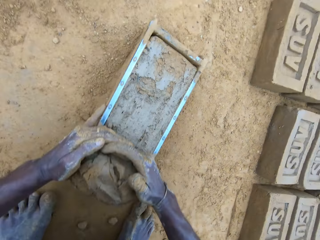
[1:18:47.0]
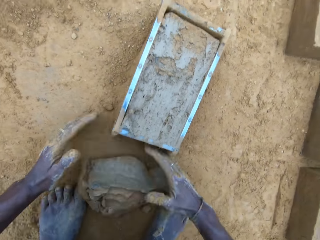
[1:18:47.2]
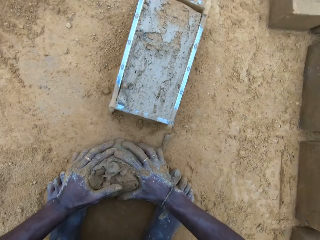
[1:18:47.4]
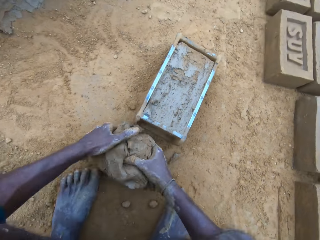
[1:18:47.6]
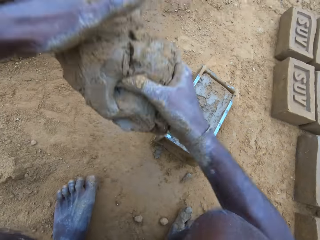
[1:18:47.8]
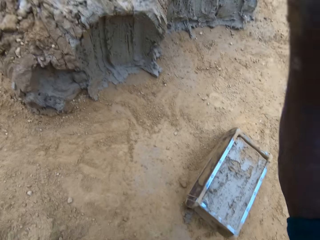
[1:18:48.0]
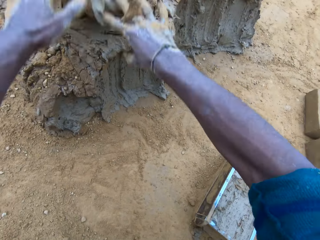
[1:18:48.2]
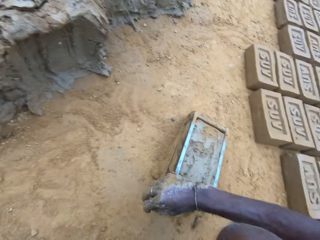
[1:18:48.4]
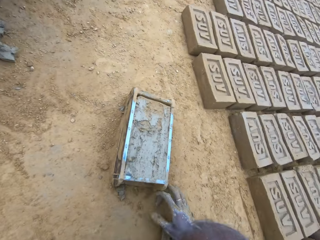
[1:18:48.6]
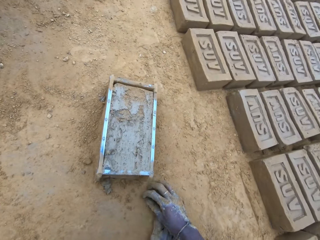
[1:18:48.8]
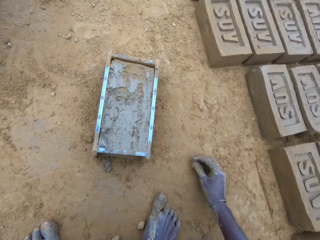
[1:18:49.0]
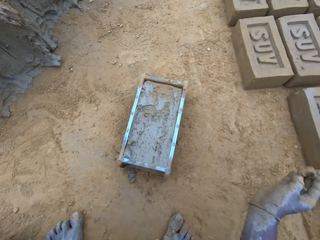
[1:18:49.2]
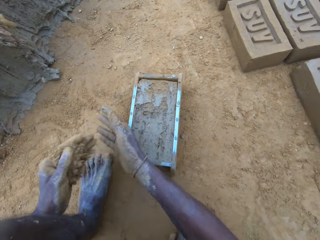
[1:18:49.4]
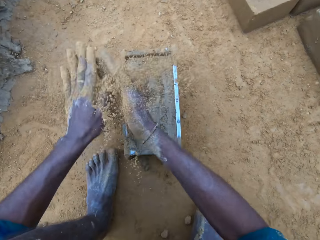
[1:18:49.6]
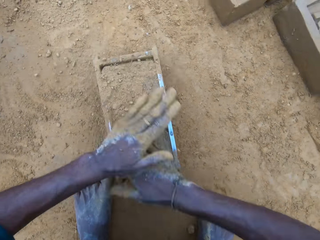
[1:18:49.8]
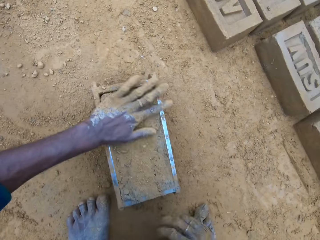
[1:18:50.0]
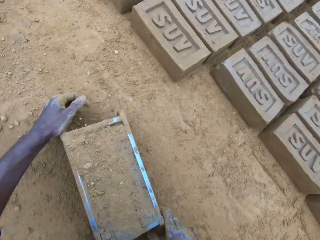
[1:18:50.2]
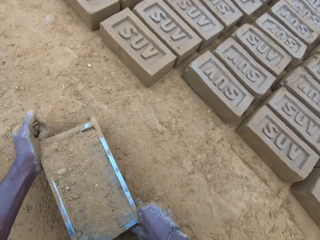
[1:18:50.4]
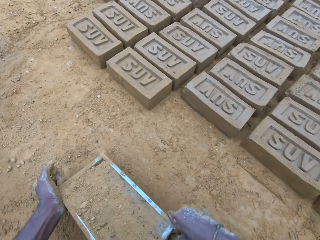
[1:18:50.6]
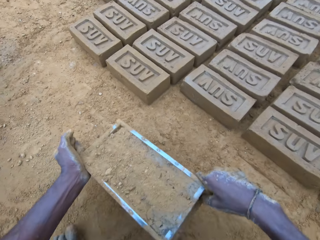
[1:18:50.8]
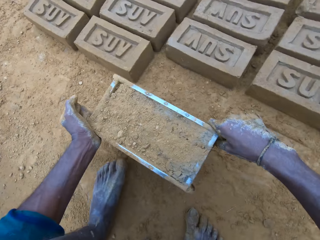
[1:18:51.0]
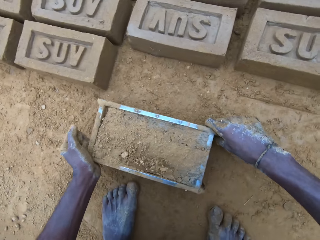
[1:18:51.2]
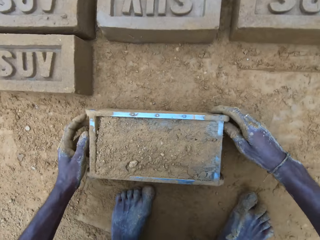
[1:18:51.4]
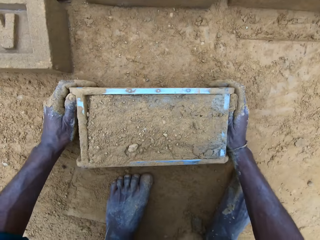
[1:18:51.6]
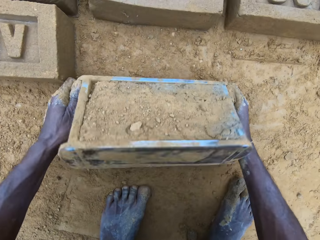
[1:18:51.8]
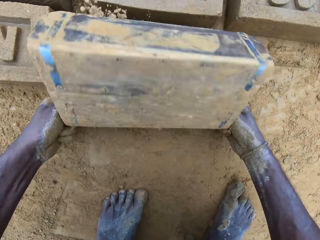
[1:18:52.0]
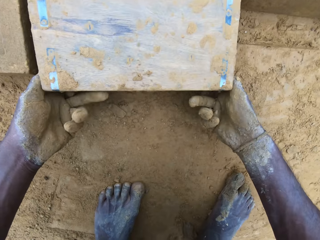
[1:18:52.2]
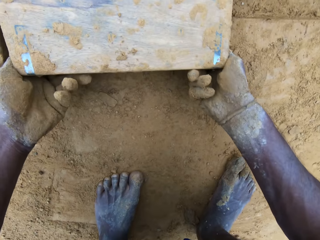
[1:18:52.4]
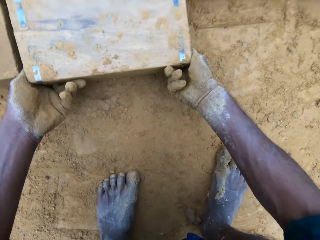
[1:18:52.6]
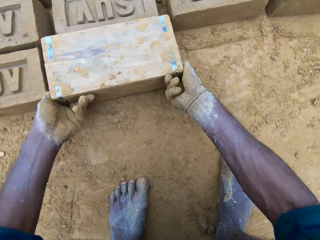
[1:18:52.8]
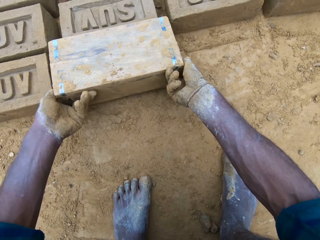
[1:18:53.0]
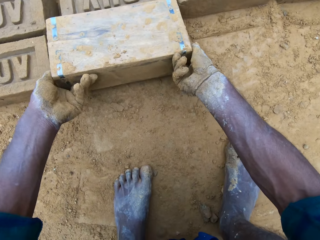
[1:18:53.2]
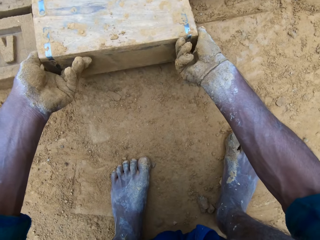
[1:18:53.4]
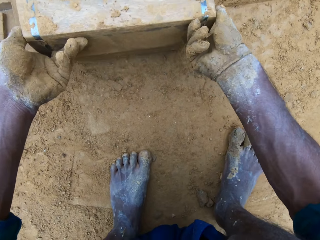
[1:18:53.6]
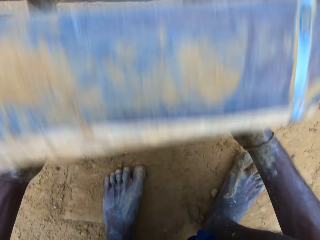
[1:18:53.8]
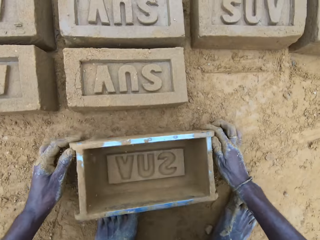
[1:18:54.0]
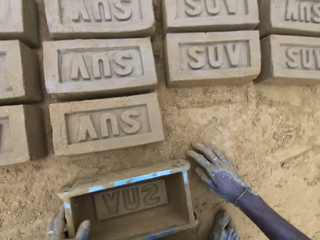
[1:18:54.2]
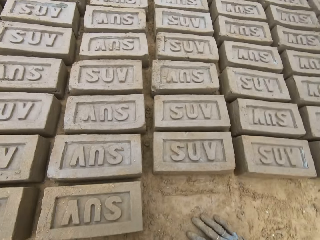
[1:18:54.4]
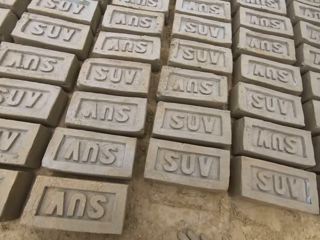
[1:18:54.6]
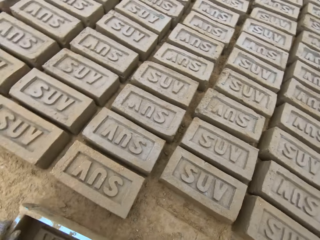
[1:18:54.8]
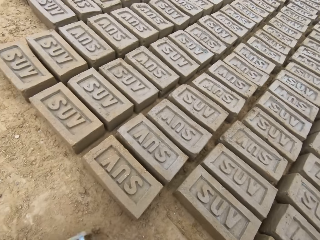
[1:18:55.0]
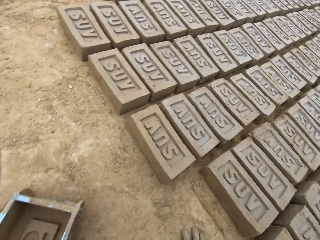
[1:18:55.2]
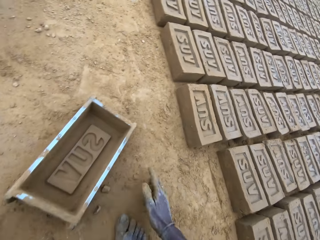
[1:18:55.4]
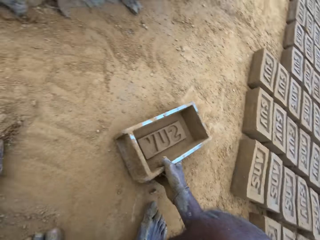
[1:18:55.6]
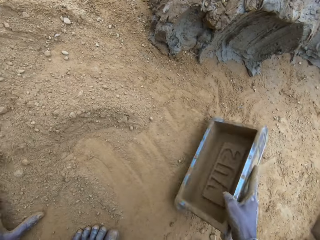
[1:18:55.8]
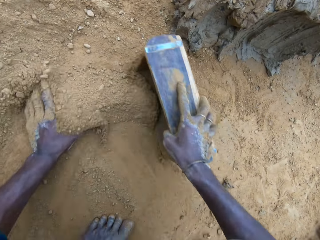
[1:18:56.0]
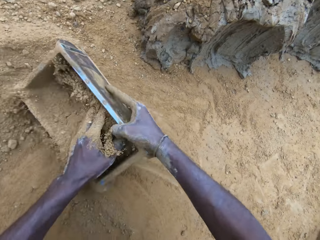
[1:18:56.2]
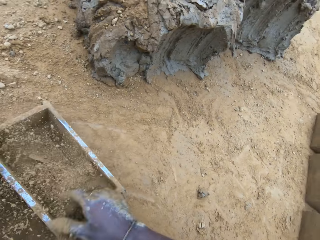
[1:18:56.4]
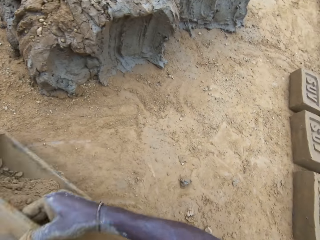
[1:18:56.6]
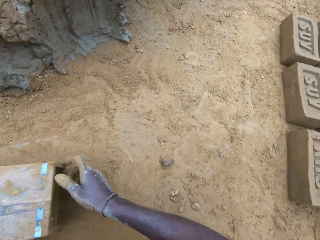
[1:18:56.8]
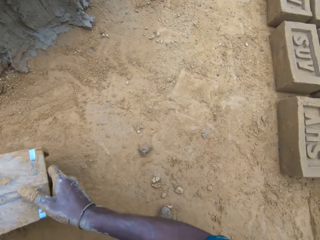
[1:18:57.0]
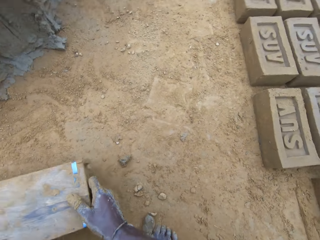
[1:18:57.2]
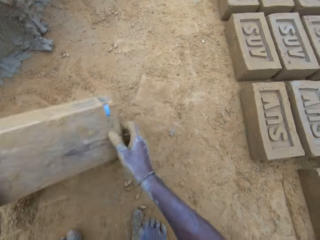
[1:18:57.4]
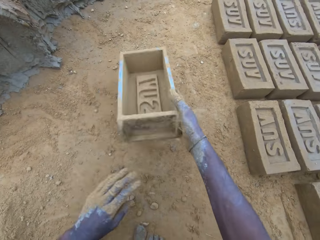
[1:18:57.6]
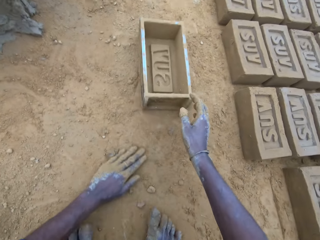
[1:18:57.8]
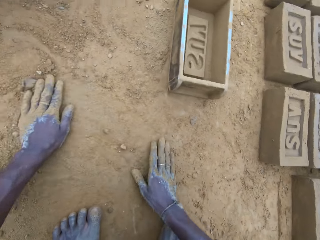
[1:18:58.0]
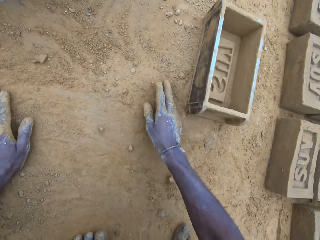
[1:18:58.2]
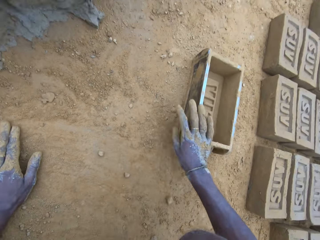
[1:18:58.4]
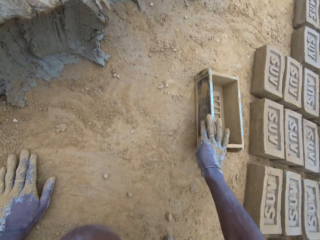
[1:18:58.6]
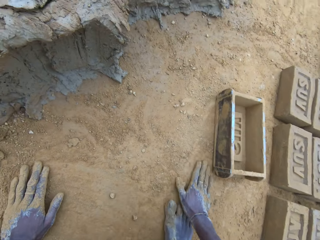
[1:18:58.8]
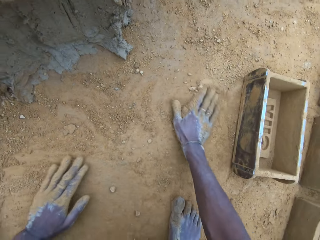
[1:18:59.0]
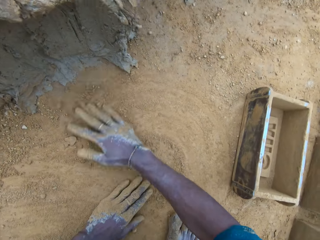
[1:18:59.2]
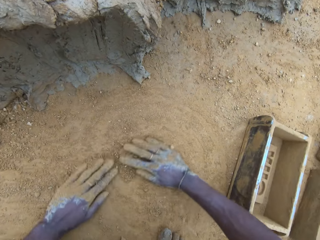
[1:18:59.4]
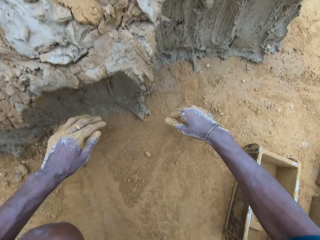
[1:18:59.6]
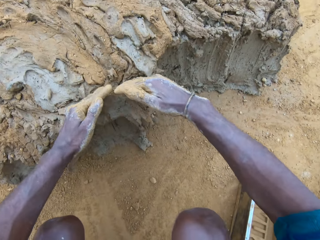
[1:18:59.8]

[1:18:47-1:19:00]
The camera wearer removes the excess clay. He carries the clay mix from the ground. He drops the clay mix in his hands on the clay mix on the ground. He pours sand on the clay mix in the brick mold. He throws the stone. He moves the brick mold on the ground, lifts the brick mold and puts down the brick mold. He removes the brick mold from the molded brick and turns the brick mold upside down. He drops the brick mold on the ground. He swipes his left hand on the ground. He pours sand into the brick mold and scoops sand with the brick mold. He pours out sand from the brick mold and turns the brick mold upside down. He drops the brick mold on the ground. He swipes his hands on the ground. He pushes the brick mold.

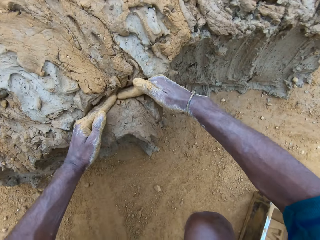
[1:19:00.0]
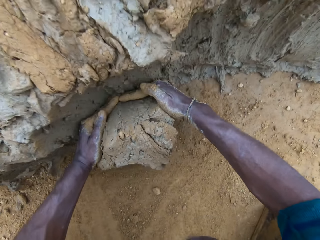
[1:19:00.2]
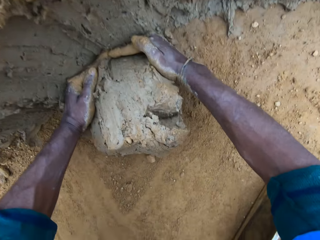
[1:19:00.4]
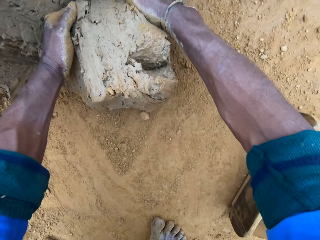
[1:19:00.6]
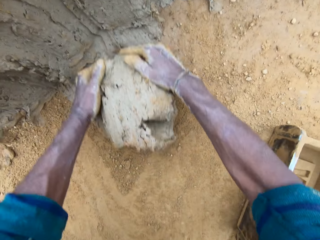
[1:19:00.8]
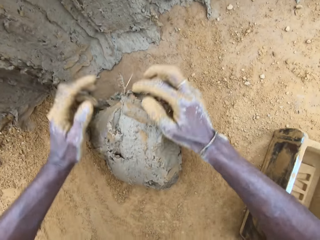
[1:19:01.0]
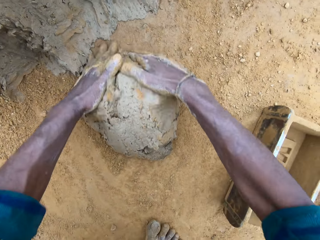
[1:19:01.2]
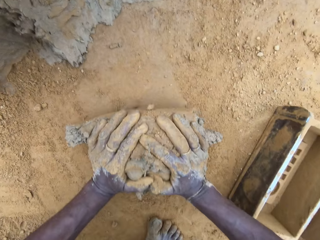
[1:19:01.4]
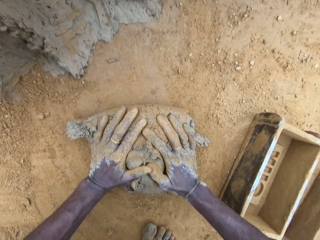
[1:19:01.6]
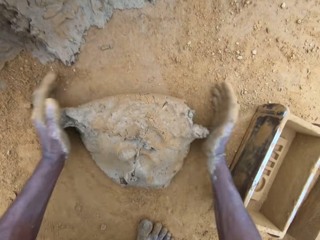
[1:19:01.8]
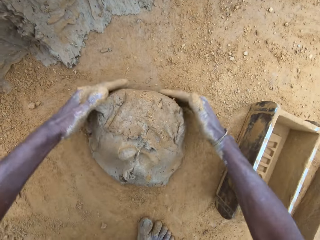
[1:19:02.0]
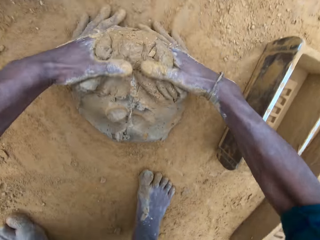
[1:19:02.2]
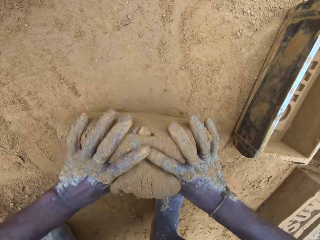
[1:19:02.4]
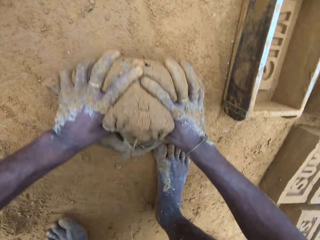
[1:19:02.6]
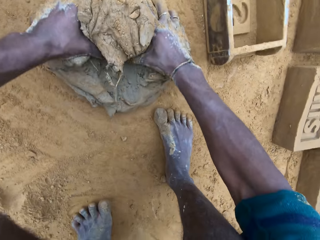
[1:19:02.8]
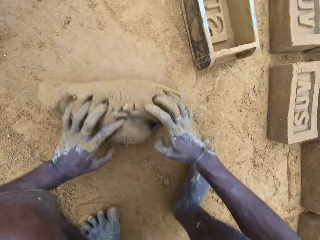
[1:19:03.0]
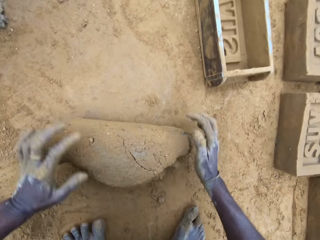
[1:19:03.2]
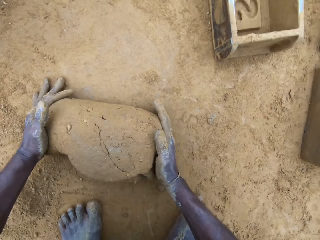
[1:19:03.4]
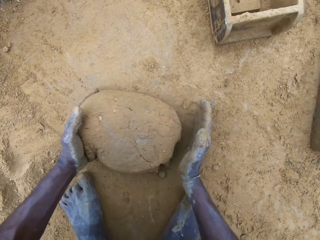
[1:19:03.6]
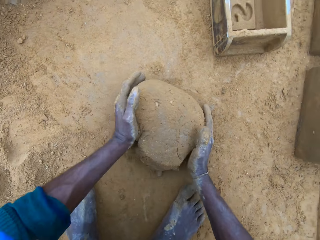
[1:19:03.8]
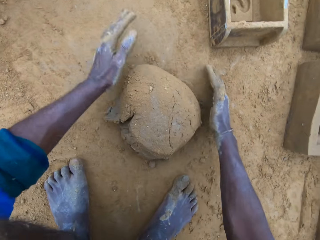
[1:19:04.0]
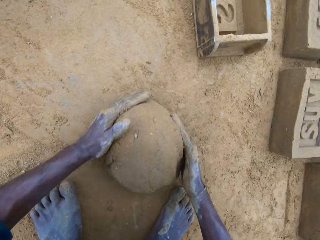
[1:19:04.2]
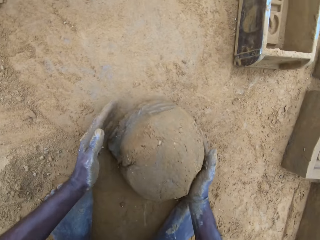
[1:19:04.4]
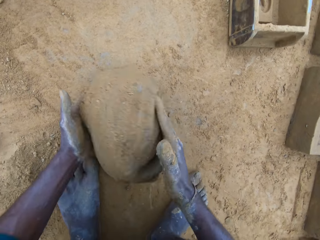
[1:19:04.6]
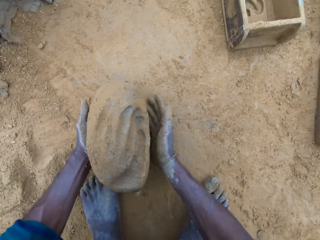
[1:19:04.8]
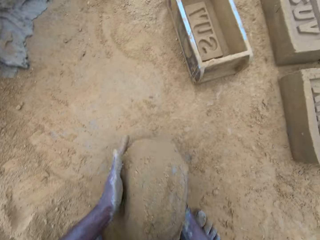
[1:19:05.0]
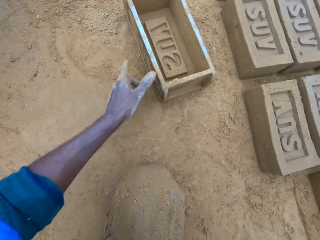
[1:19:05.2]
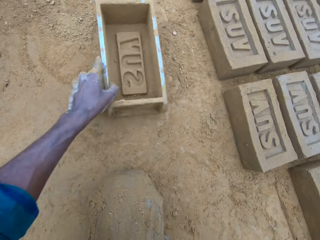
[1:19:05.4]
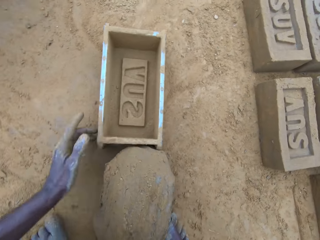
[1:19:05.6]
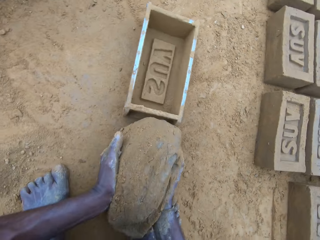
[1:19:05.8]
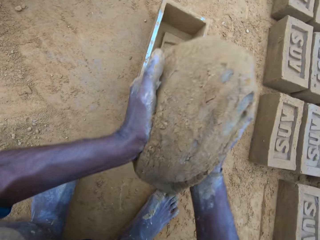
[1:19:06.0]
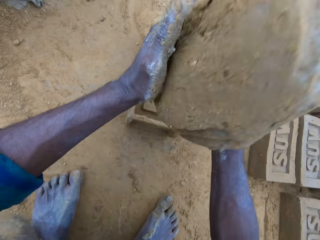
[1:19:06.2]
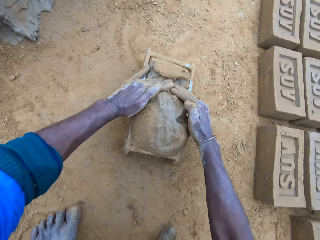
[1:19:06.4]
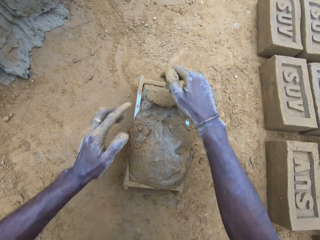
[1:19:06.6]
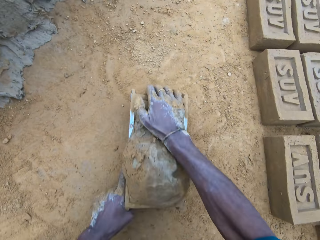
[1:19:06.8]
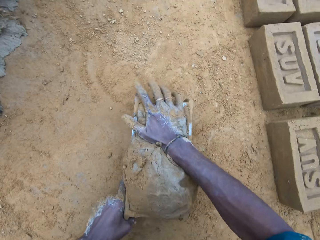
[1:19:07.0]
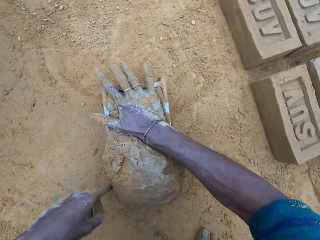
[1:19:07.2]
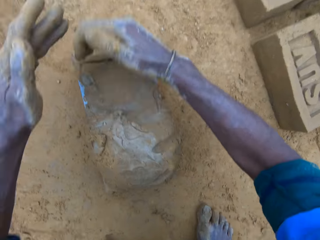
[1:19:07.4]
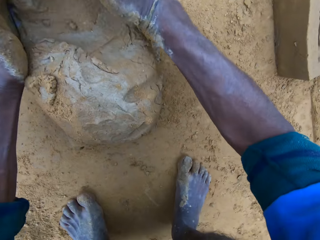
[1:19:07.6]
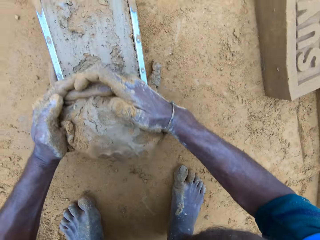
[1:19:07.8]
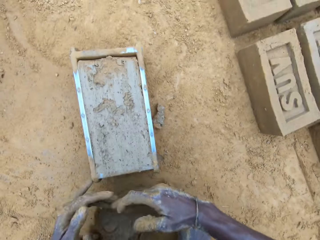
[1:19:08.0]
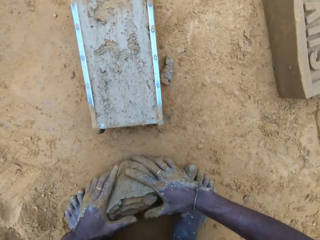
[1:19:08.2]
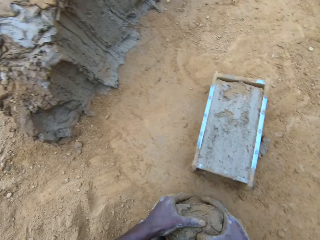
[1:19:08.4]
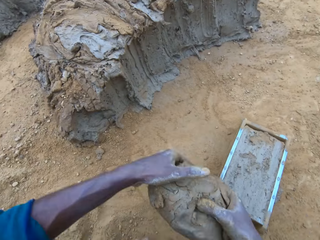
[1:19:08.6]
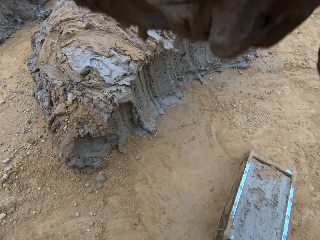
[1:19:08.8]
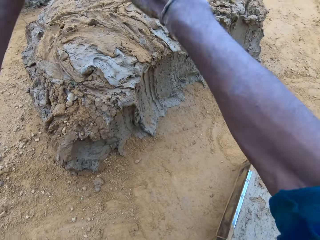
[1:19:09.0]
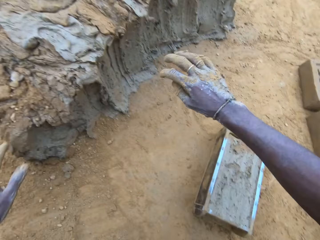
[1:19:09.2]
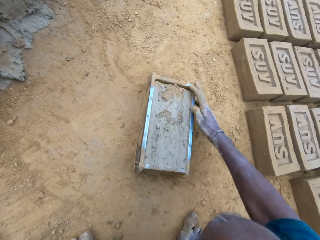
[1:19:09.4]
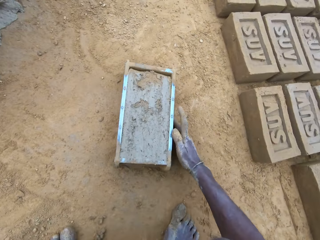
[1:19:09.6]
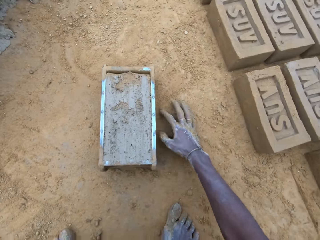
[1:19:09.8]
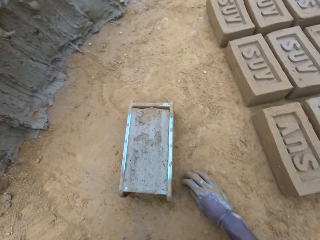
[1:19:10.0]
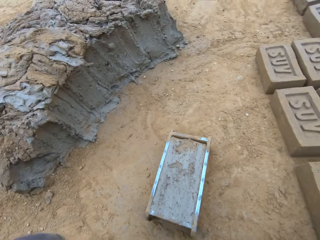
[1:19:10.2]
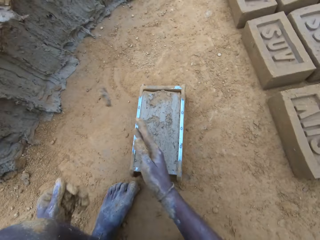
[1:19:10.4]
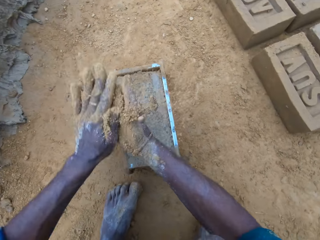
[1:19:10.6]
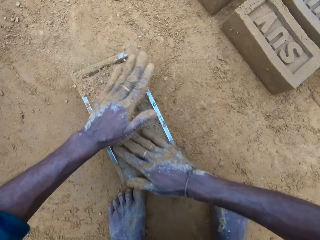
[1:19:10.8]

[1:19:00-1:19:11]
The camera wearer takes out part of the clay mix on the ground. He rolls the clay mix on the ground. He carries the clay mix from the ground. He moves the brick mold on the ground. He holds the clay mix. He drops the clay mix in the brick mold. He levels up the brick mold with the clay mix with his hands. He presses the clay mix against the brick mold. He removes the excess clay. He carries the clay mix from the ground. He drops the clay mix in his hands on the clay mix on the ground. He pours sand on the clay mix in the brick mold.
